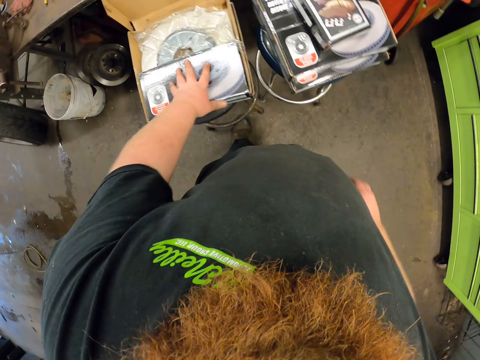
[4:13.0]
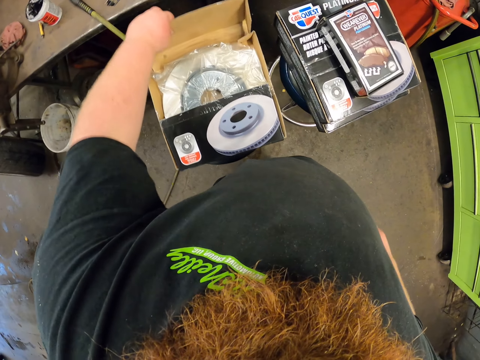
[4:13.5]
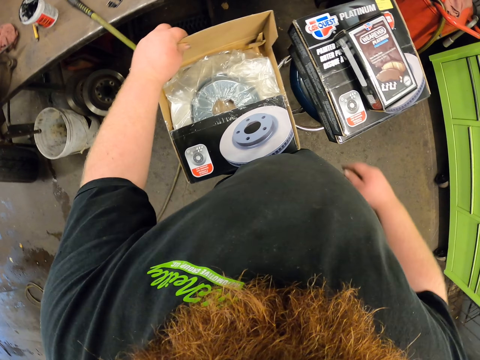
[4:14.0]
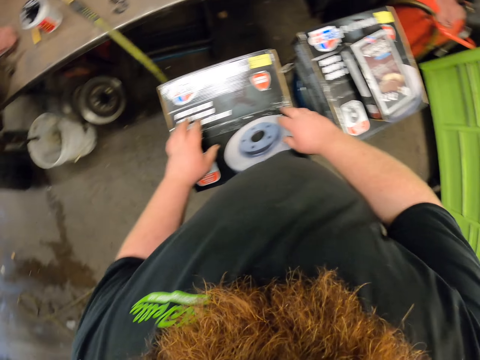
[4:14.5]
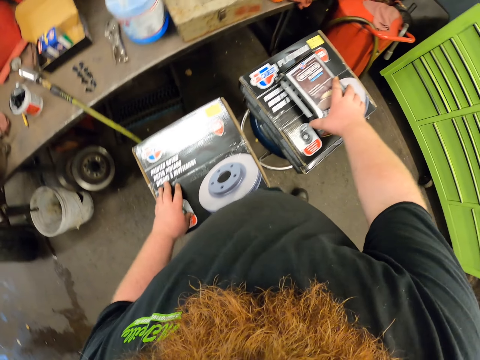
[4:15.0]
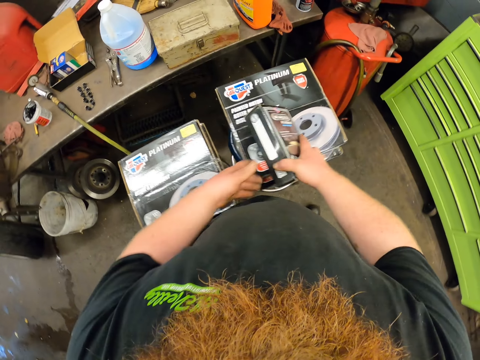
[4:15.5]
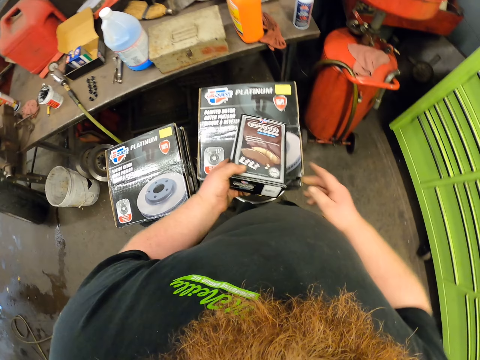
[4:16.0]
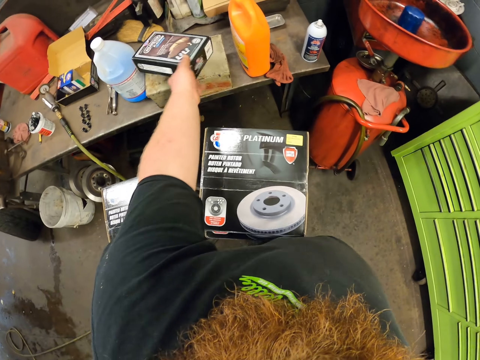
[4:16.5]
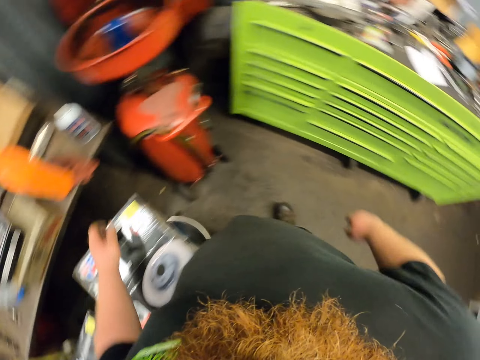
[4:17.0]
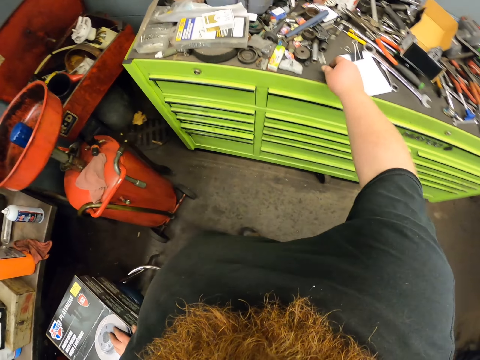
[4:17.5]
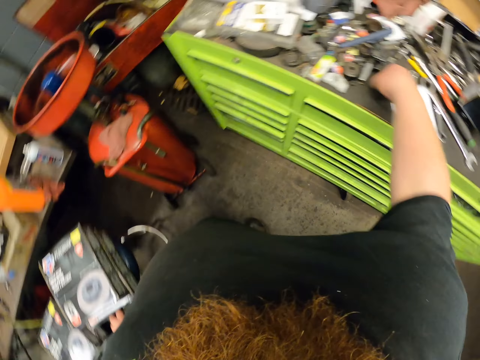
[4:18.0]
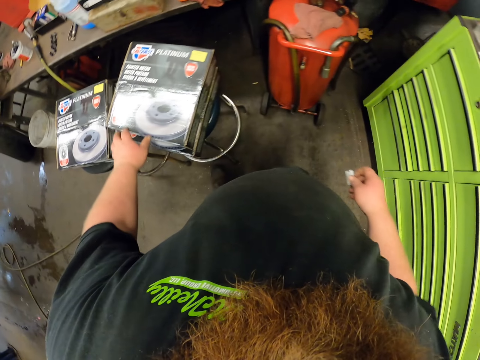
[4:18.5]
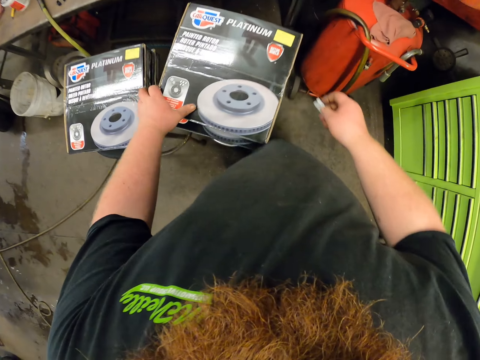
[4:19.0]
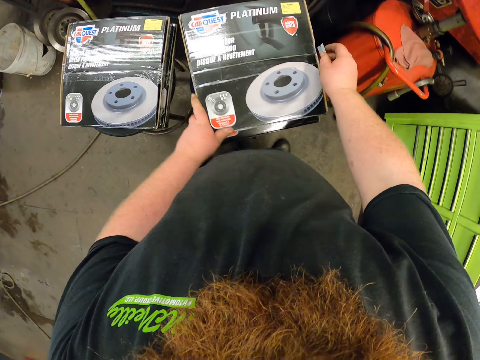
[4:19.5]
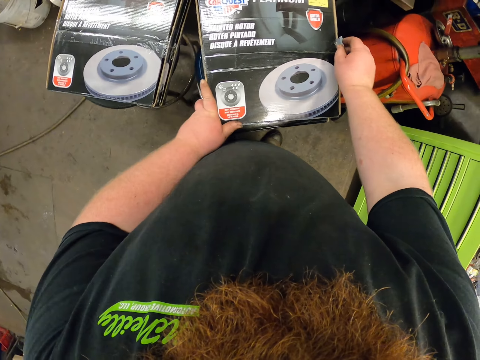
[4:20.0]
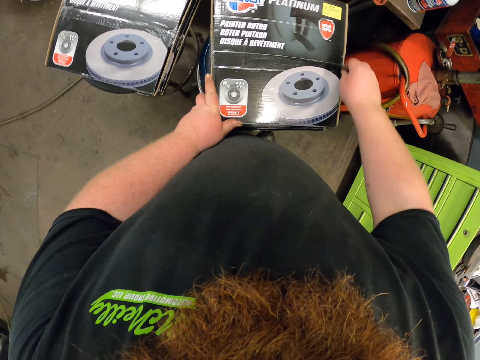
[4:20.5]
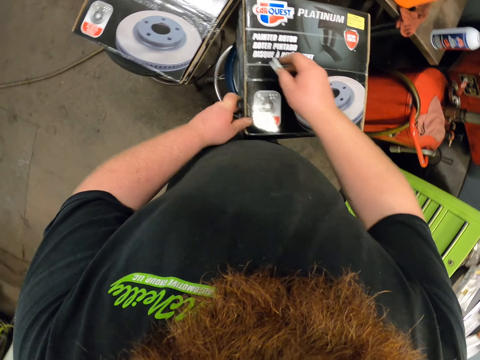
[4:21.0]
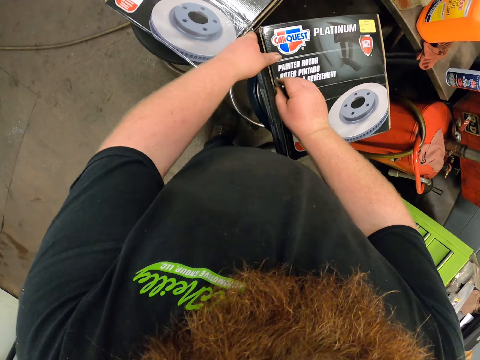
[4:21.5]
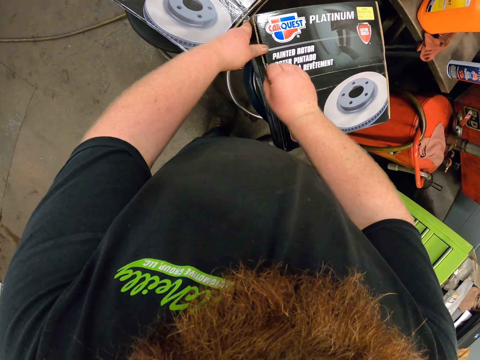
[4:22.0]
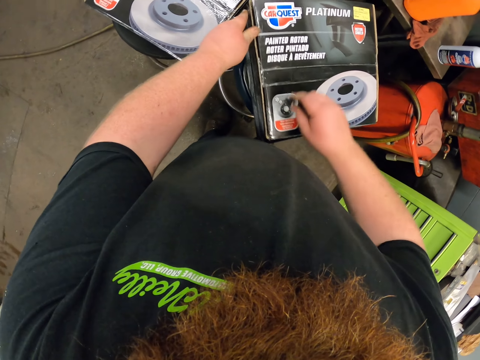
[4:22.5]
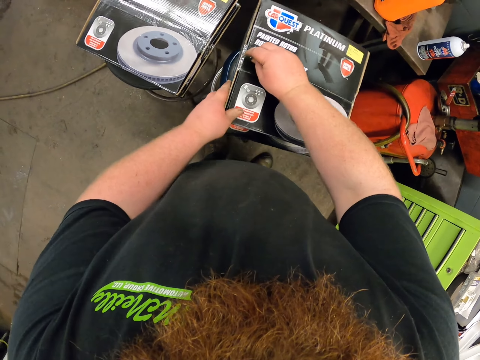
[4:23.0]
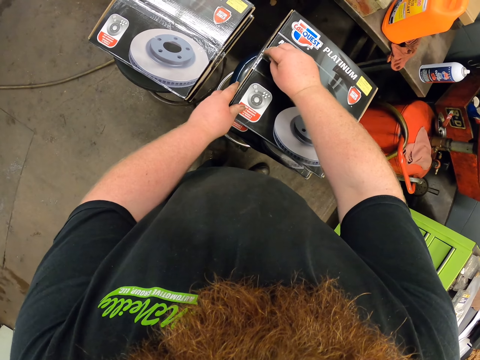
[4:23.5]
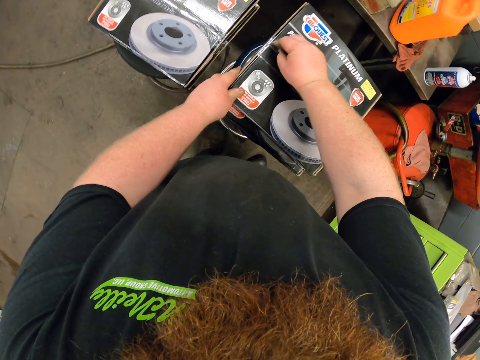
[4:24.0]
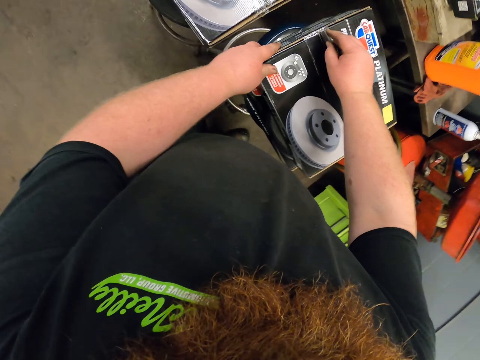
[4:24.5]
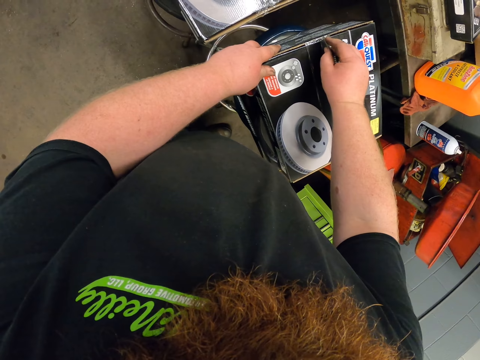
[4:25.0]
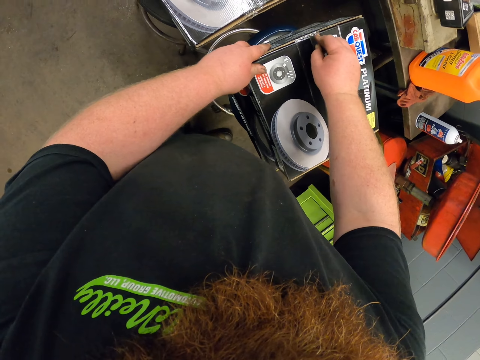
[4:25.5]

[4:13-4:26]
The camera wearer covers the box of car disc. They pick up a box of something and put the box on the table. They pick up the razor. They cut the seal of the box of car disc.

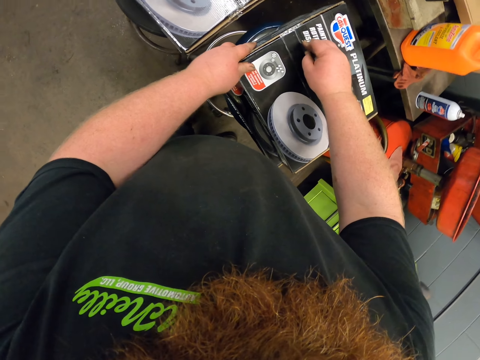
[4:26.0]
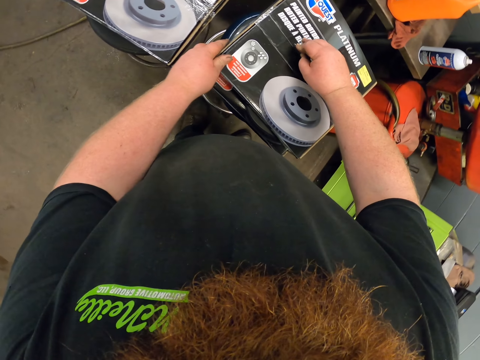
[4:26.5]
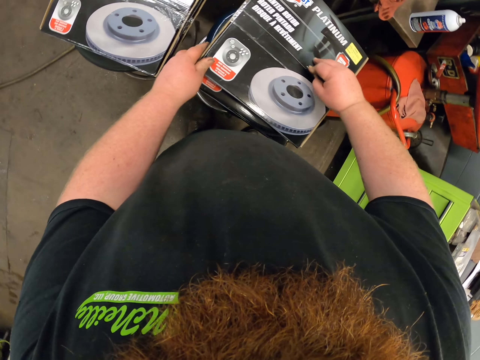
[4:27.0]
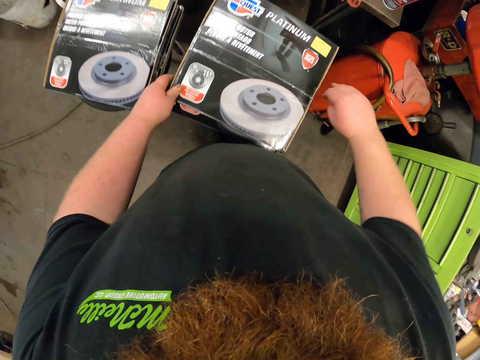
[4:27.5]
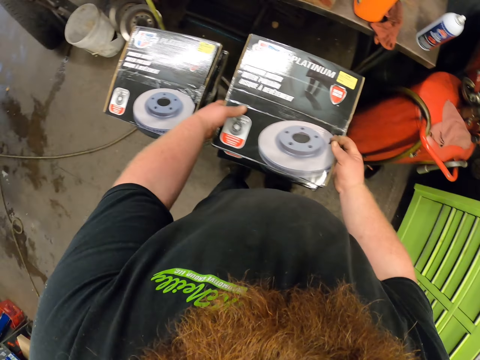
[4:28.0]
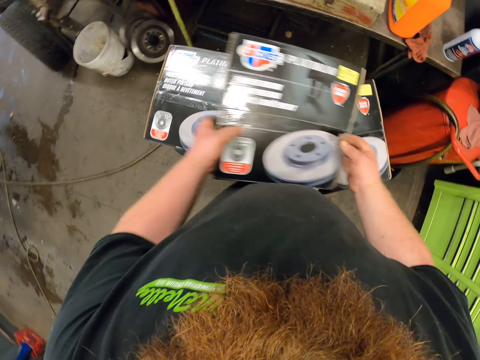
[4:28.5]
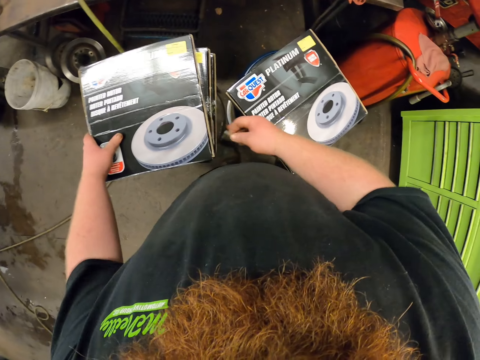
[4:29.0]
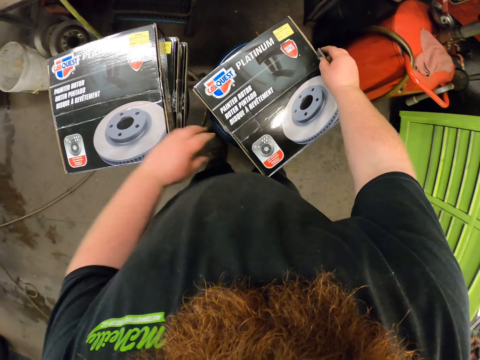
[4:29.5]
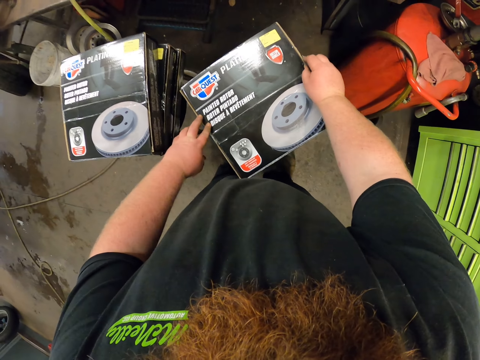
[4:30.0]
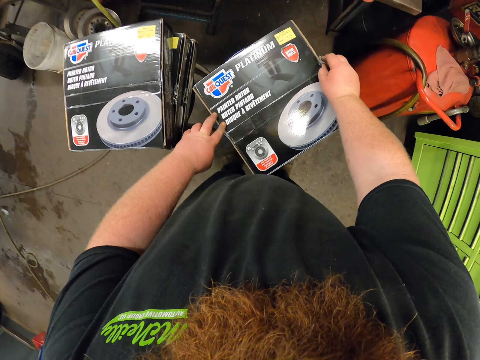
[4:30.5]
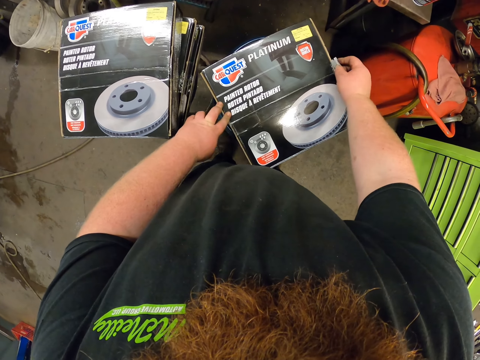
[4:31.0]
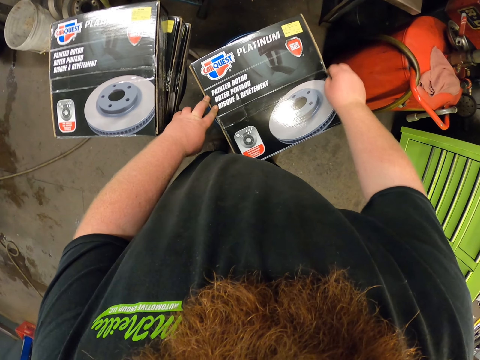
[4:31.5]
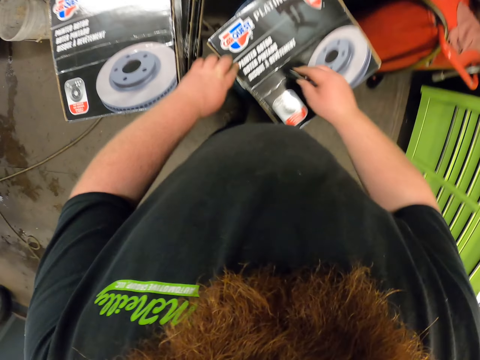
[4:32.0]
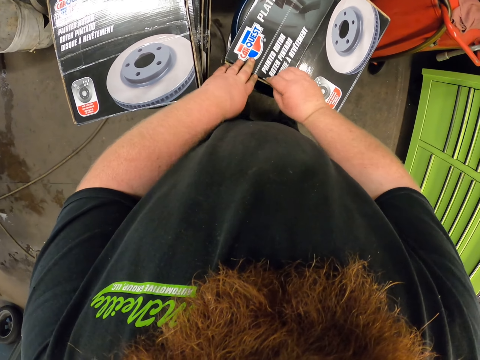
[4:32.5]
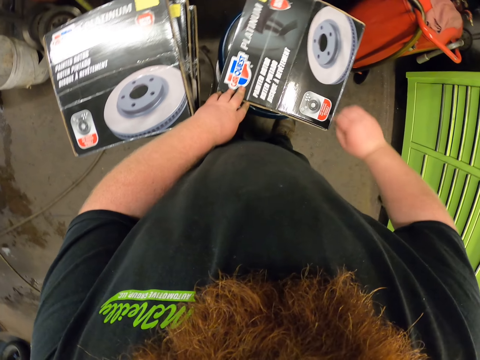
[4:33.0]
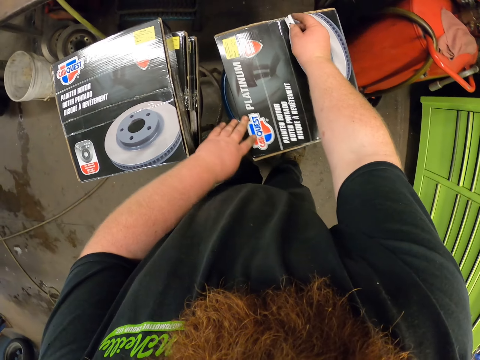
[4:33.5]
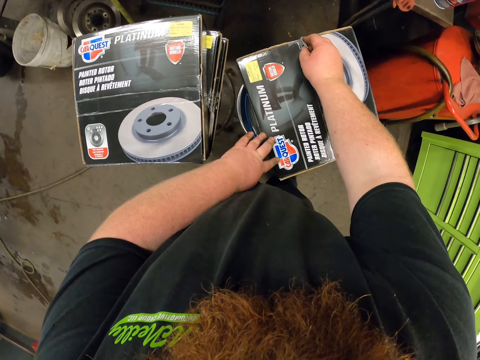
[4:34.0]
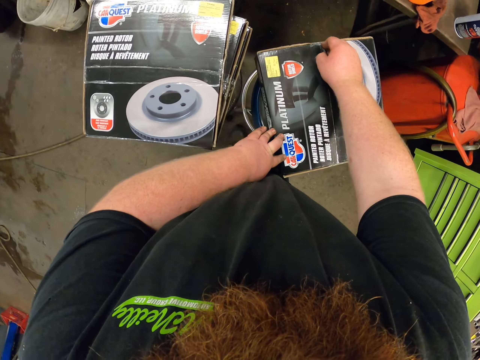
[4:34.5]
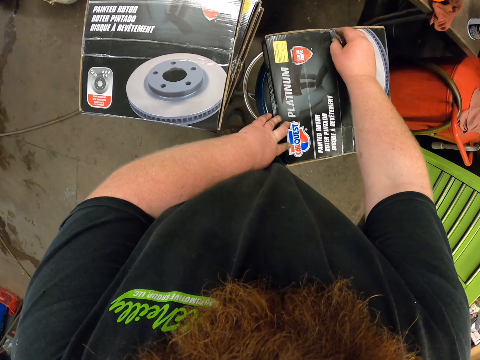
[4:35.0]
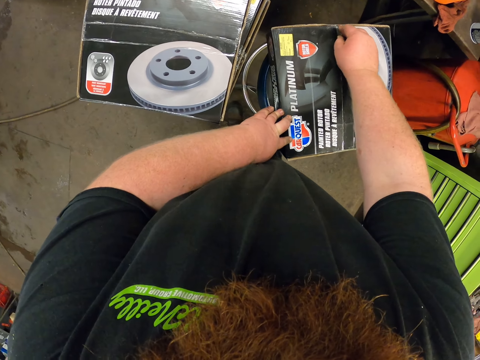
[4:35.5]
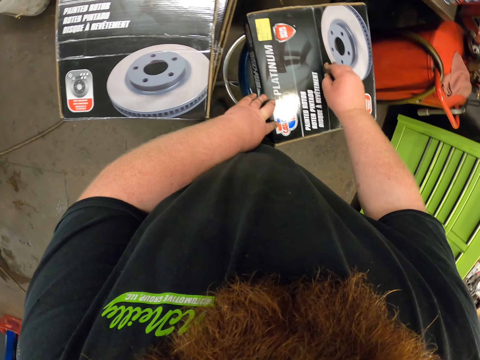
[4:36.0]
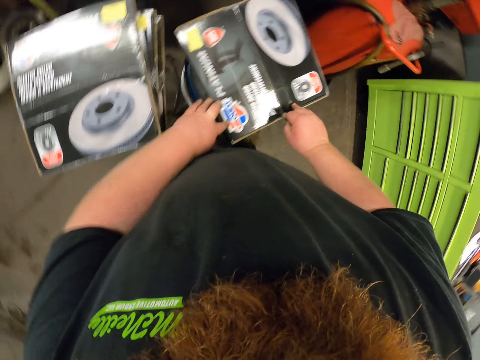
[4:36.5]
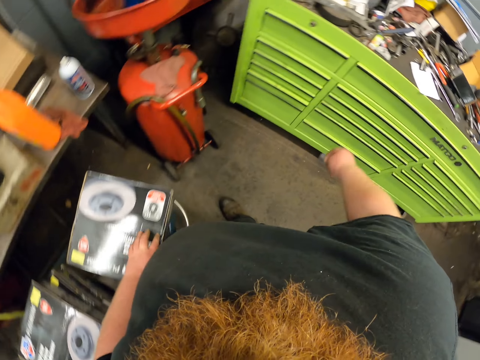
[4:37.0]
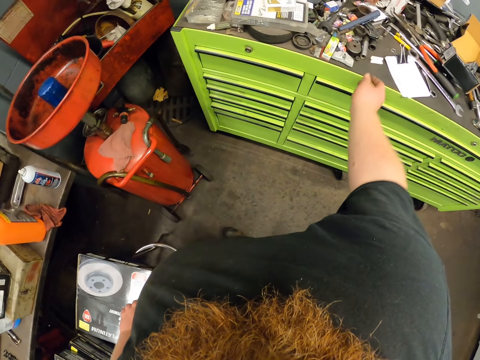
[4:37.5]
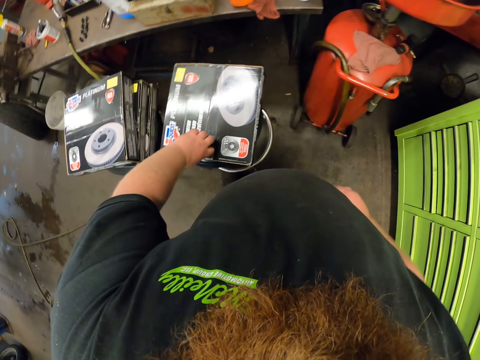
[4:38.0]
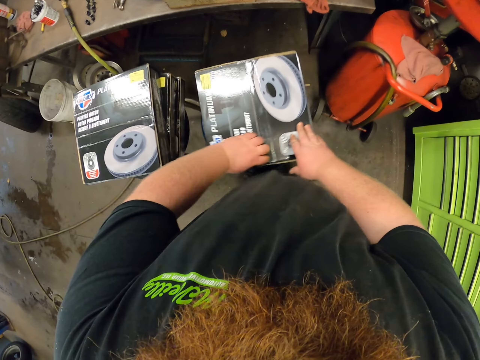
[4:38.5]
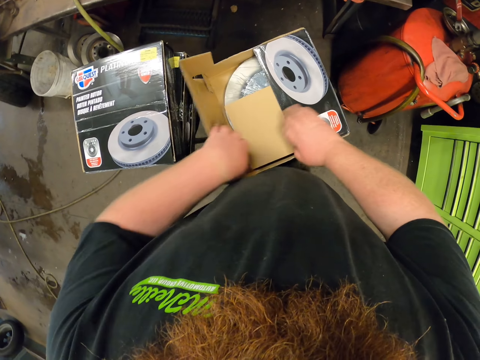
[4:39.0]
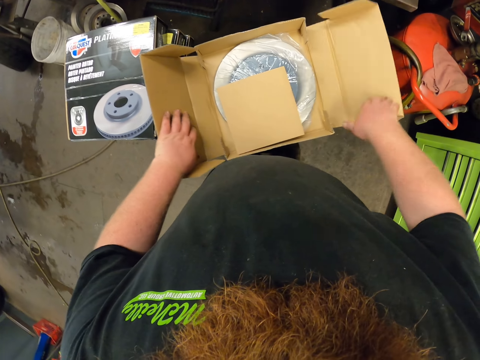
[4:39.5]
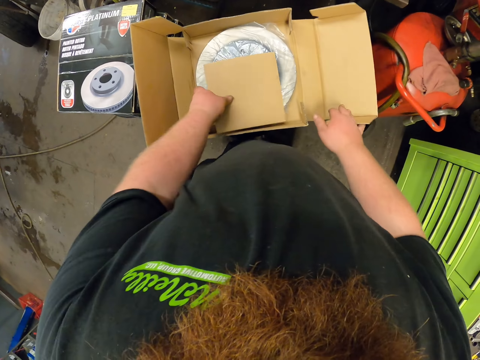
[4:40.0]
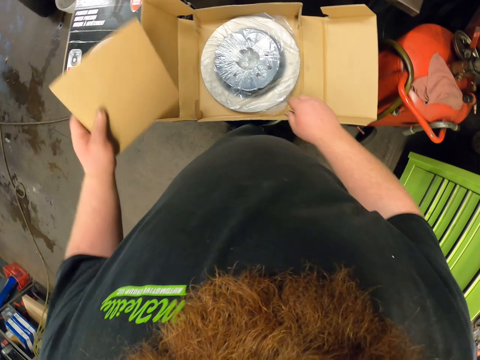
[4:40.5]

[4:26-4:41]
The camera wearer carries the box and drops the box on top of other boxes. They cut the seal of the box of car disc. They throw the razor on the table and open the box of car disc.
